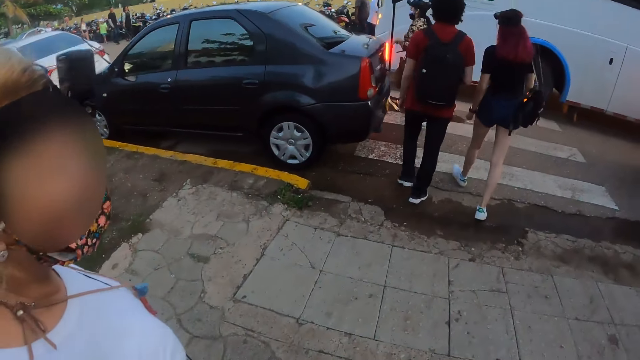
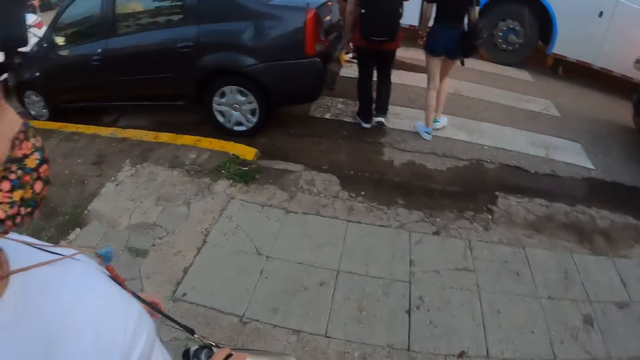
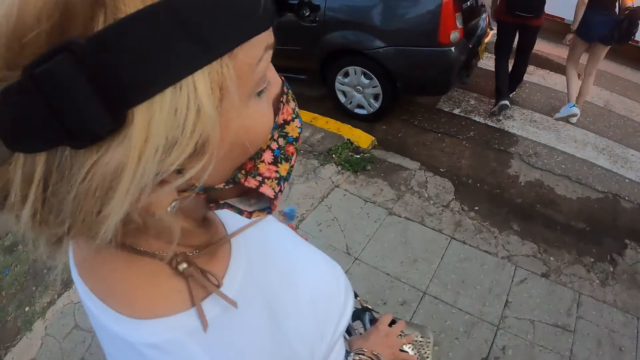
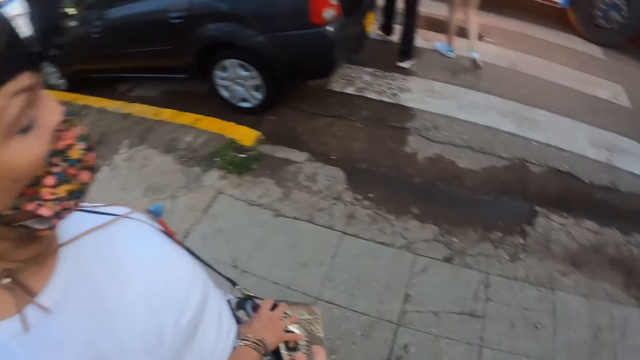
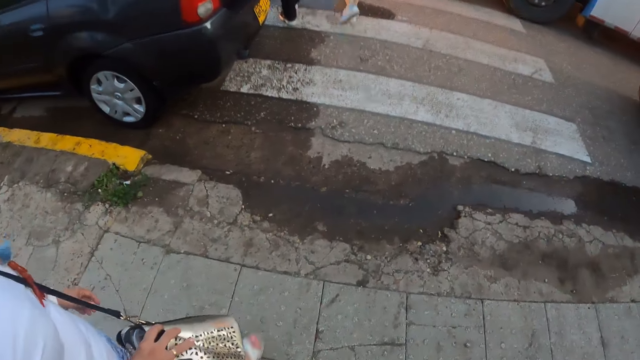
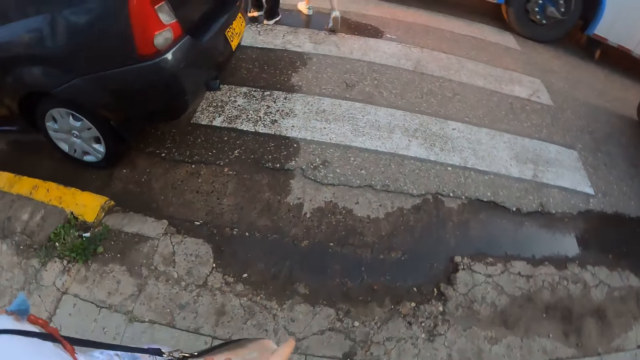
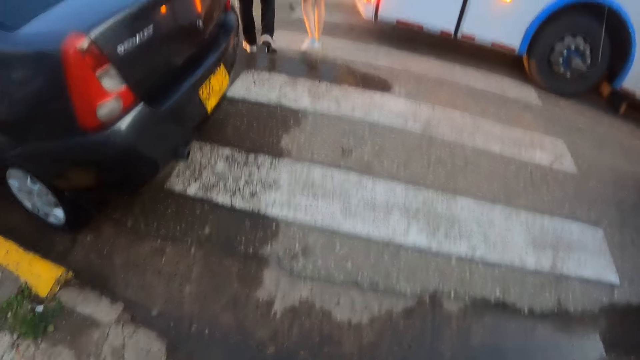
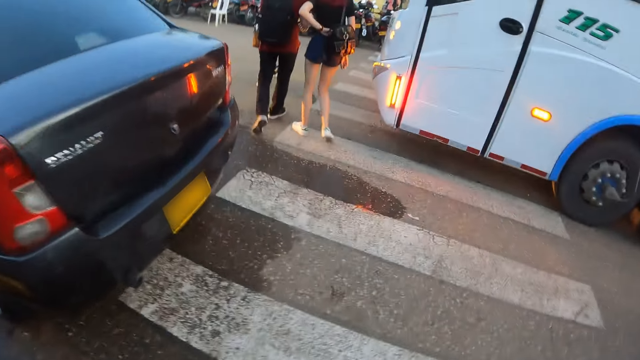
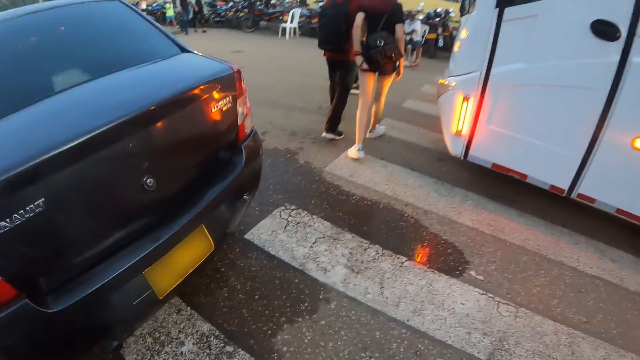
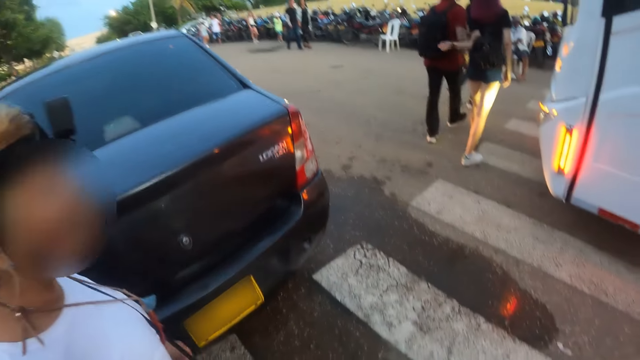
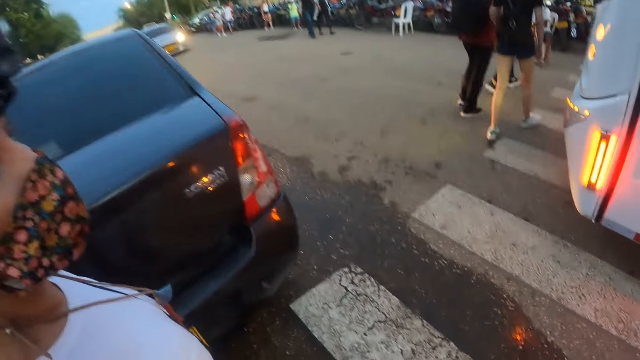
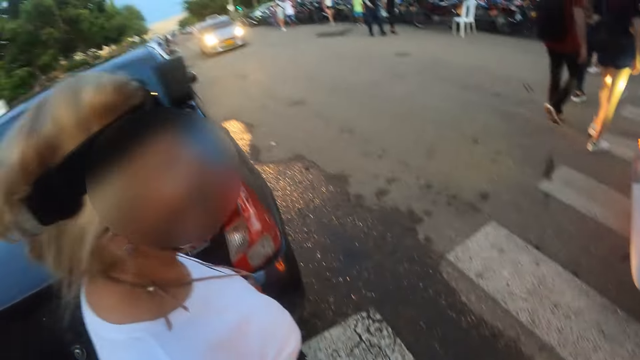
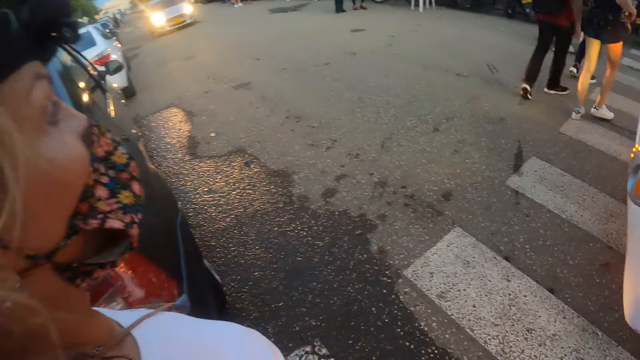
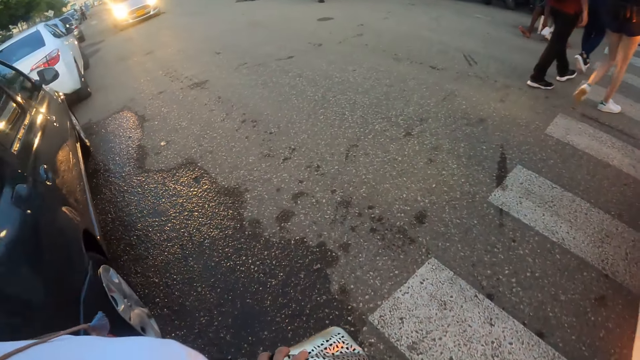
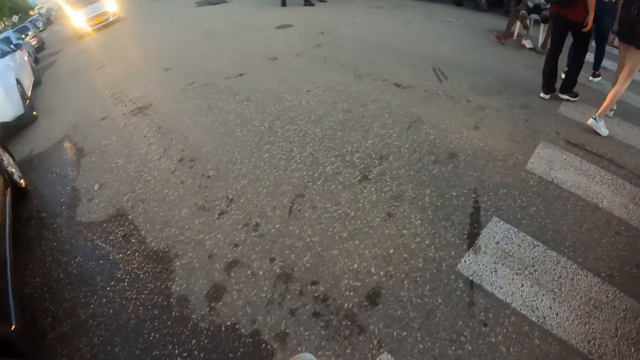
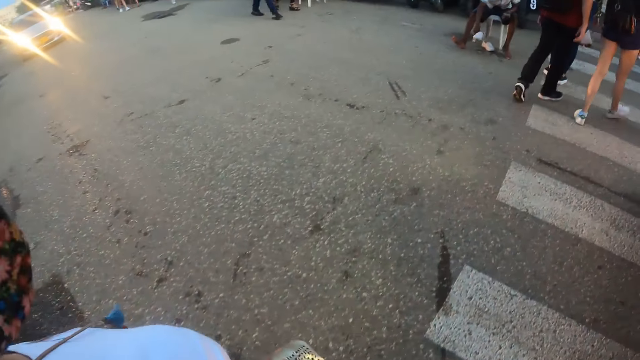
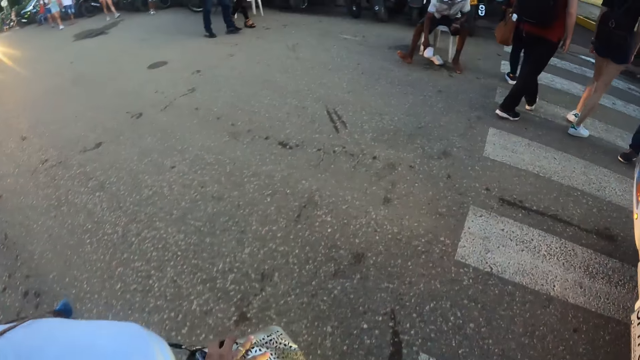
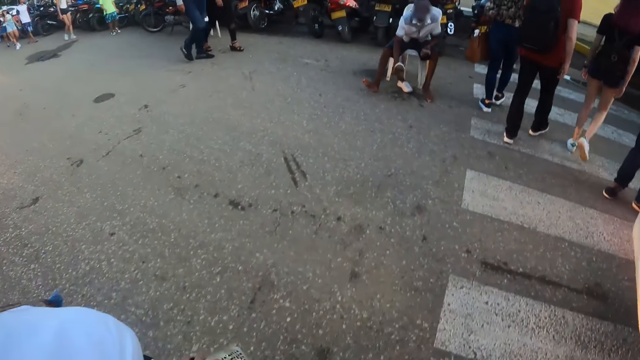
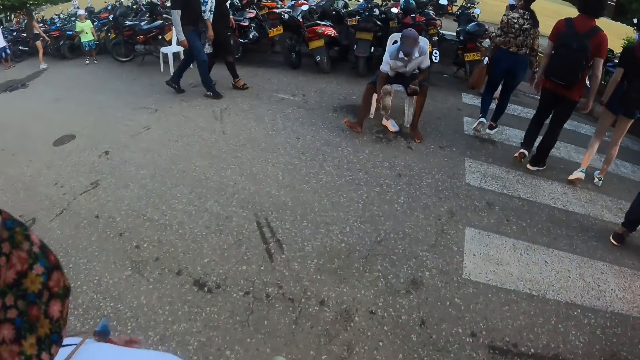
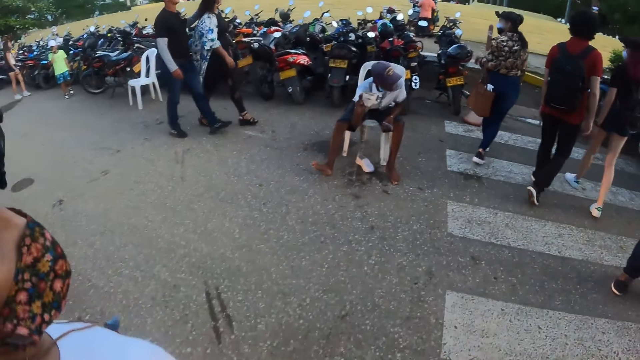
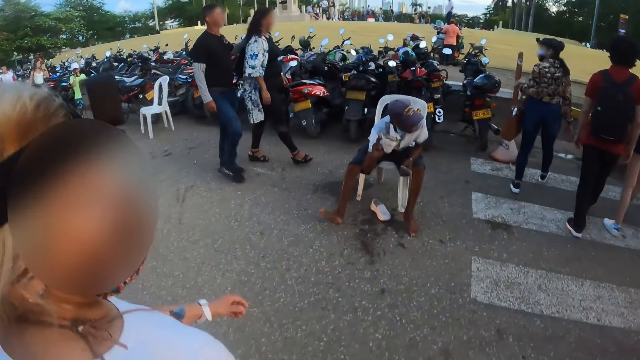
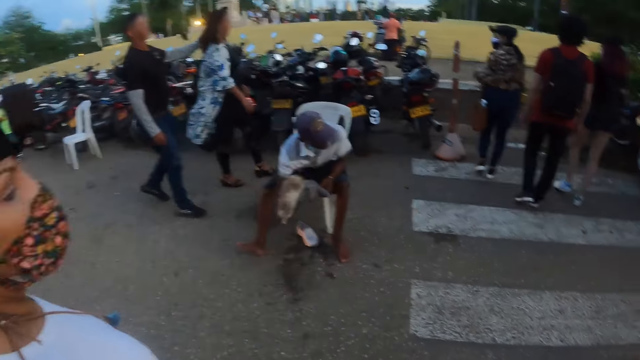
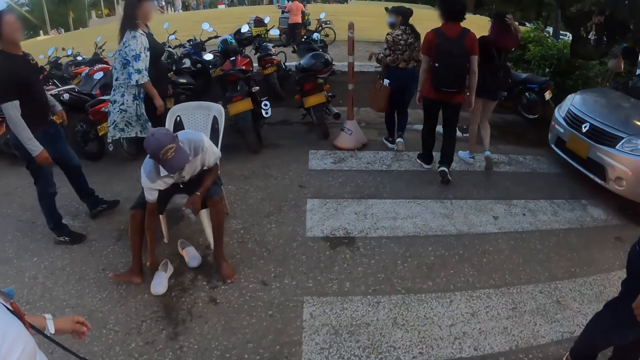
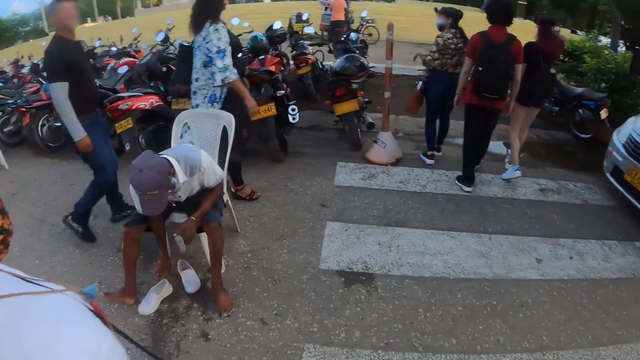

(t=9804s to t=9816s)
The camera wearer walks around. A person walks around.

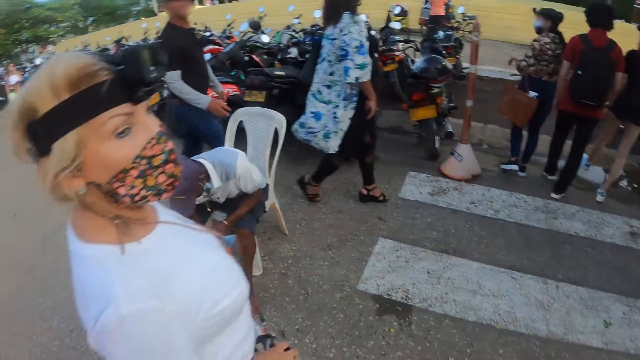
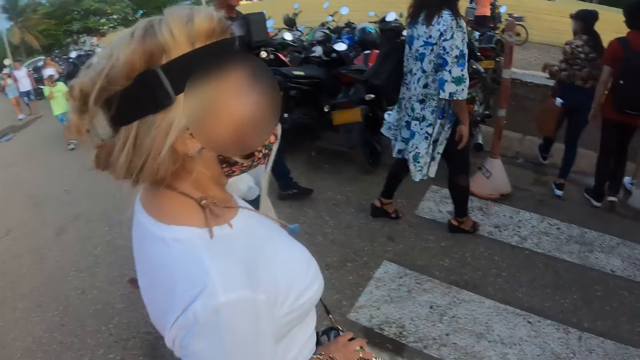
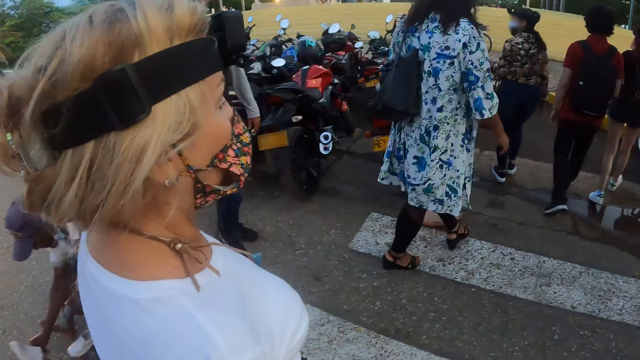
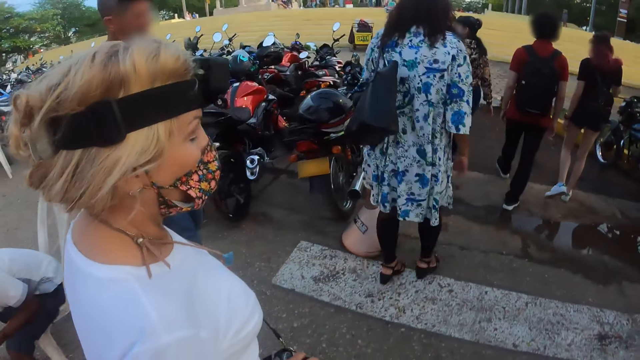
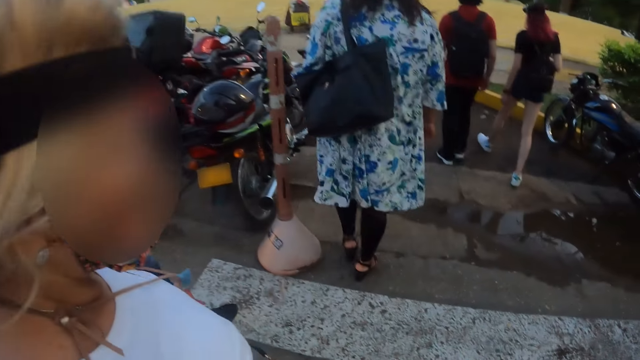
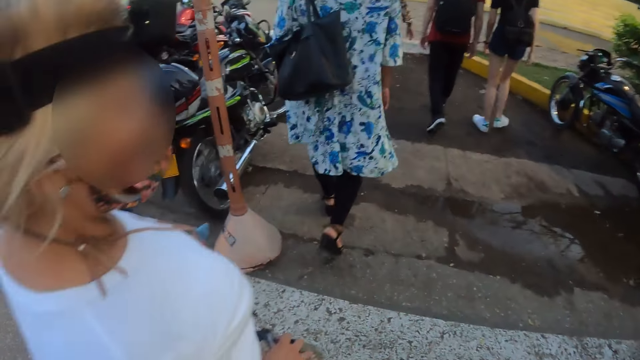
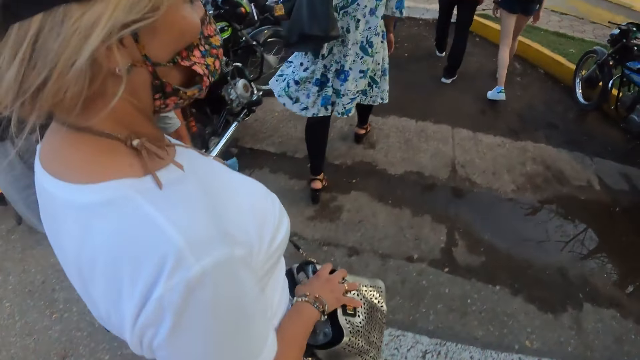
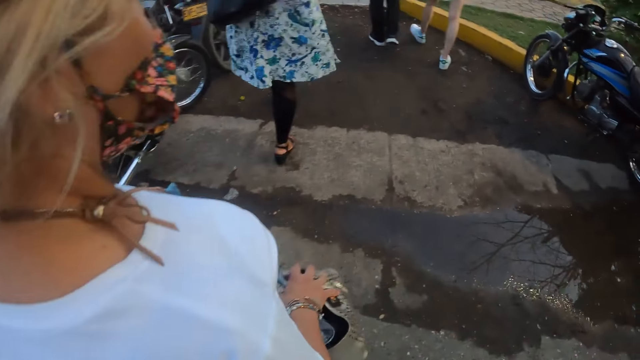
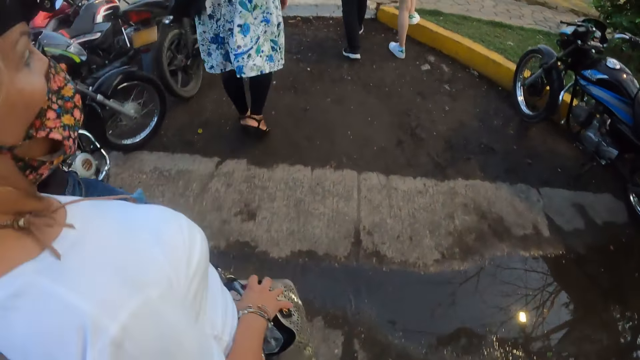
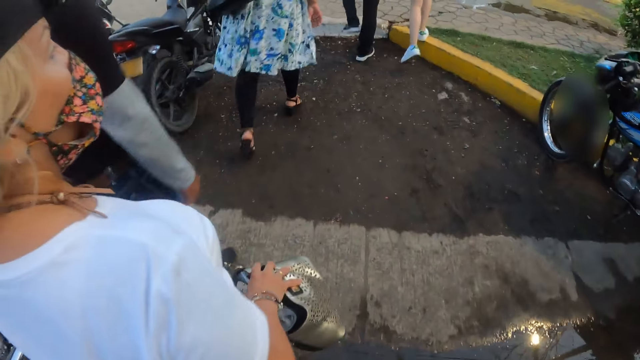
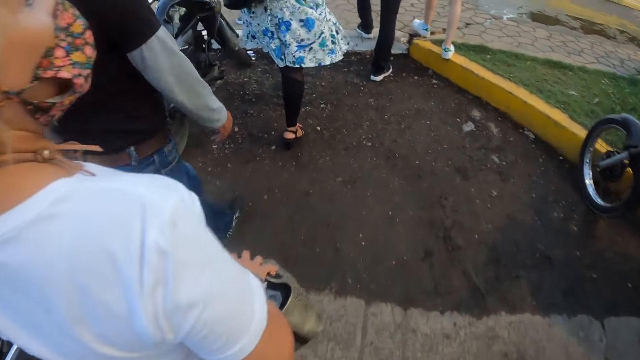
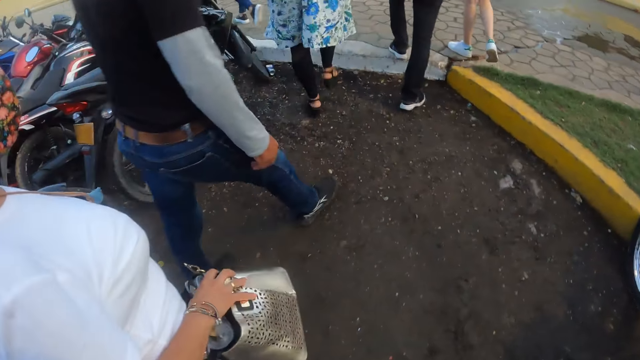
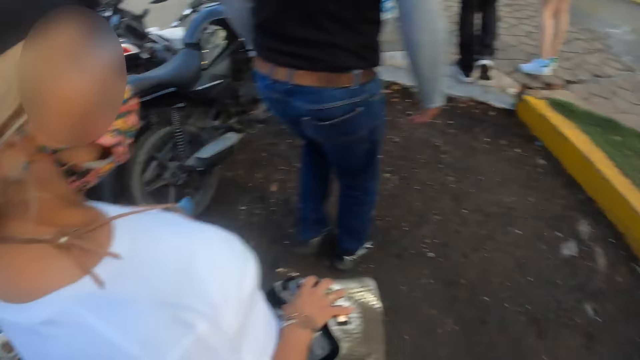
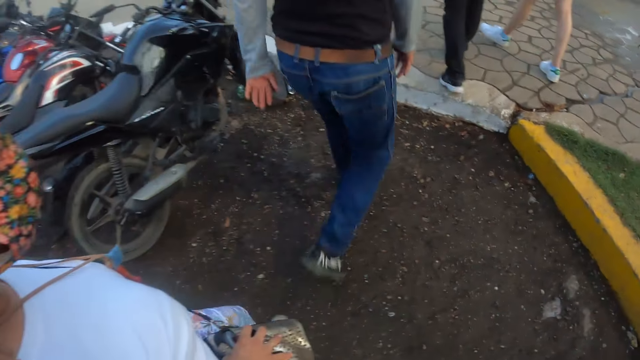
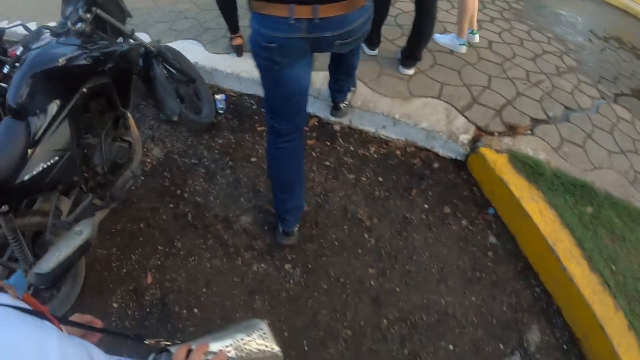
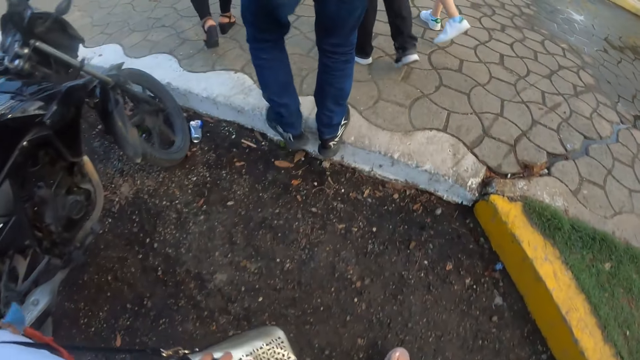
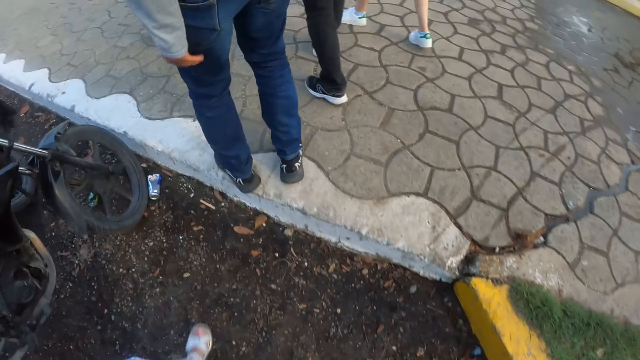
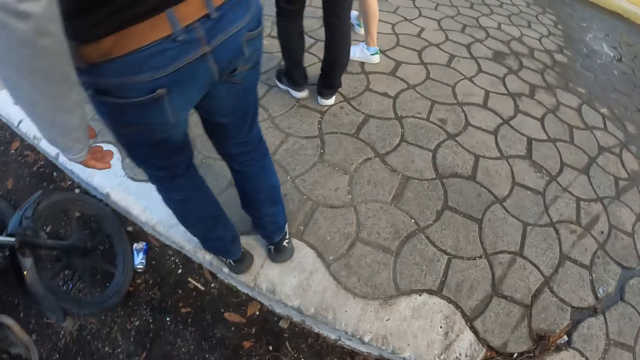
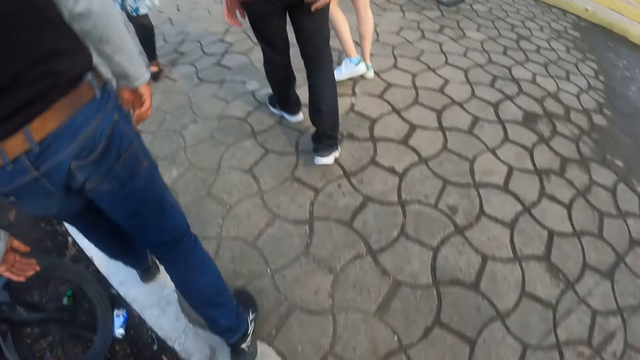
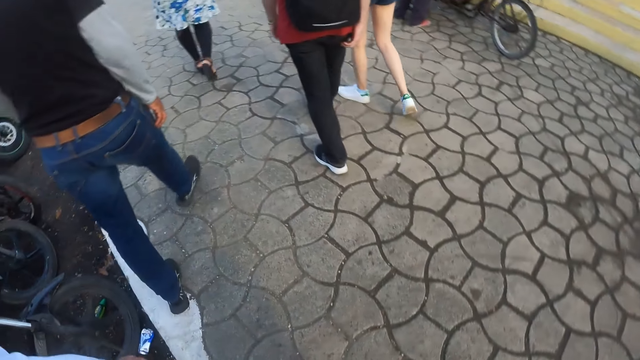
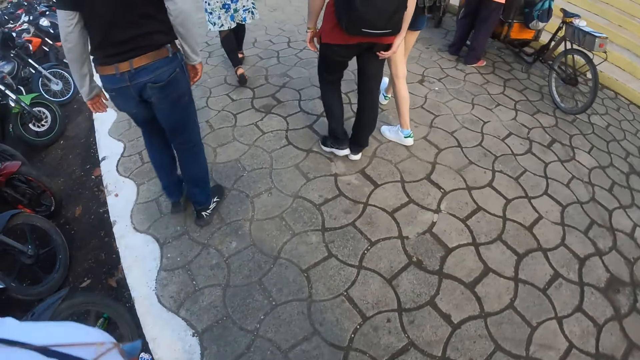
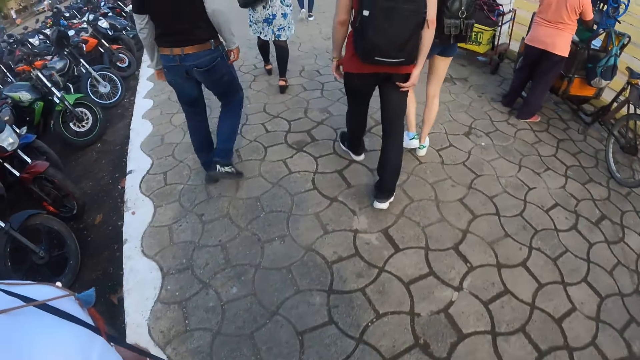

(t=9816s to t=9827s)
The camera wearer walks around.
